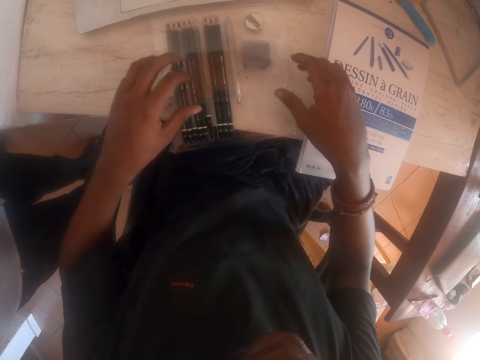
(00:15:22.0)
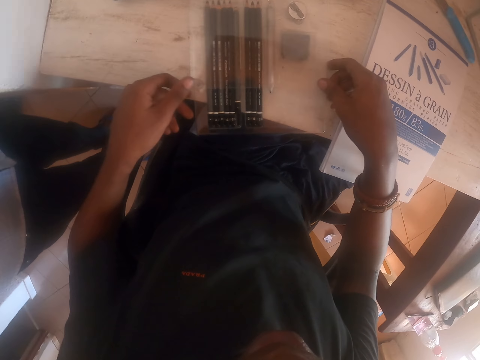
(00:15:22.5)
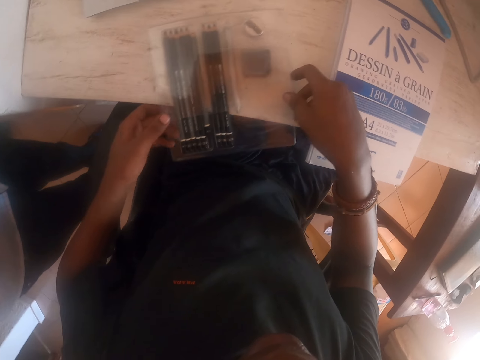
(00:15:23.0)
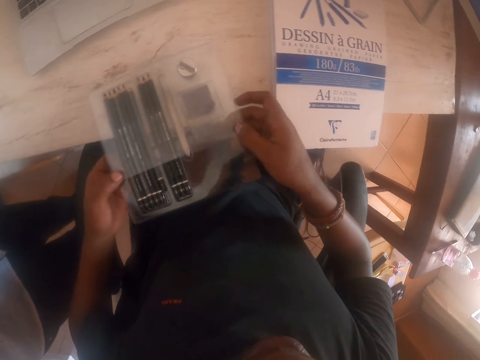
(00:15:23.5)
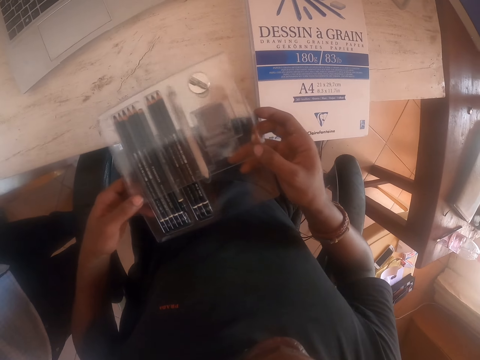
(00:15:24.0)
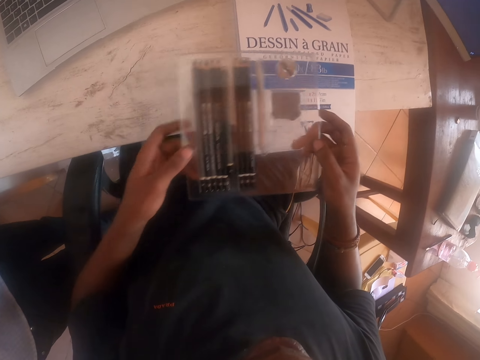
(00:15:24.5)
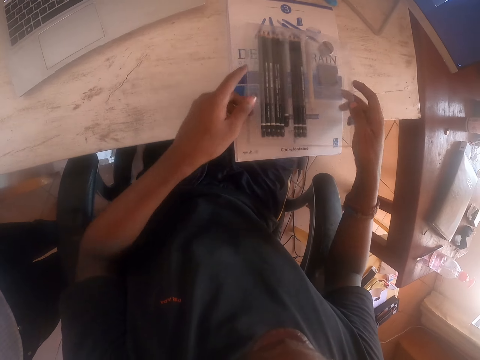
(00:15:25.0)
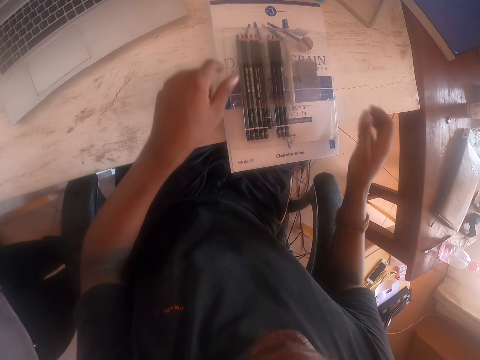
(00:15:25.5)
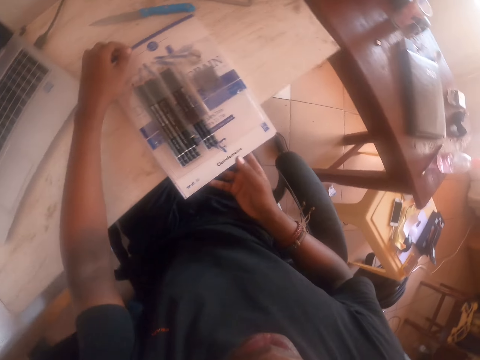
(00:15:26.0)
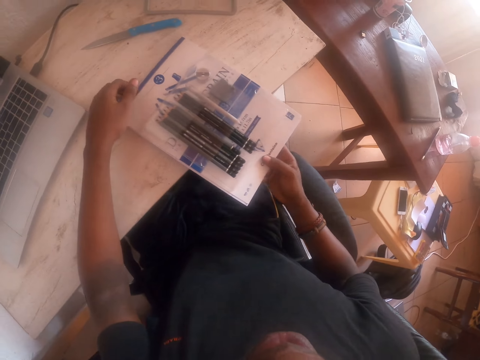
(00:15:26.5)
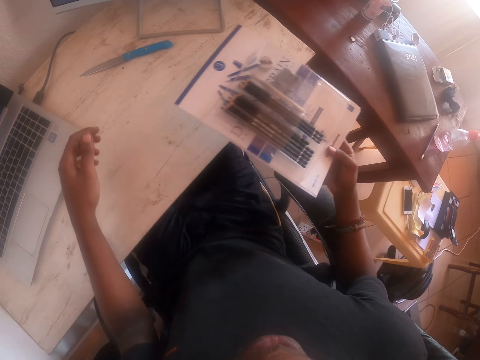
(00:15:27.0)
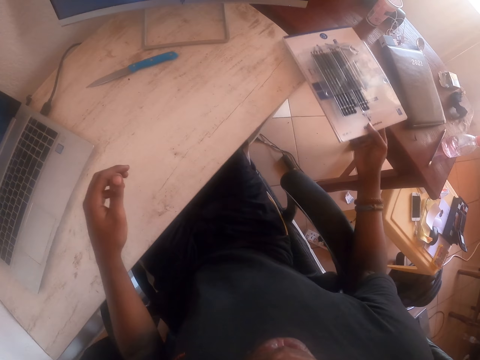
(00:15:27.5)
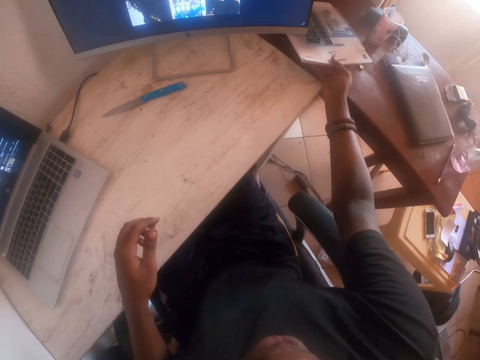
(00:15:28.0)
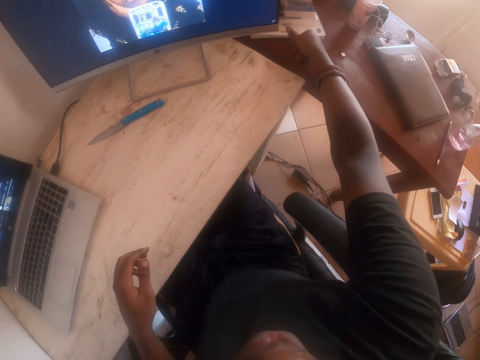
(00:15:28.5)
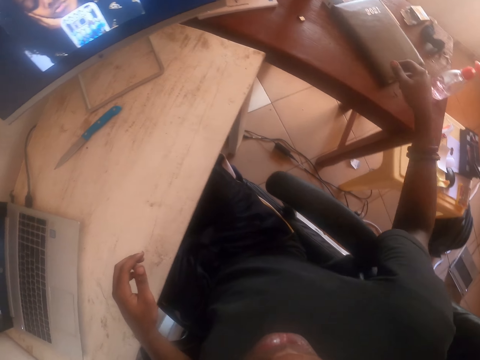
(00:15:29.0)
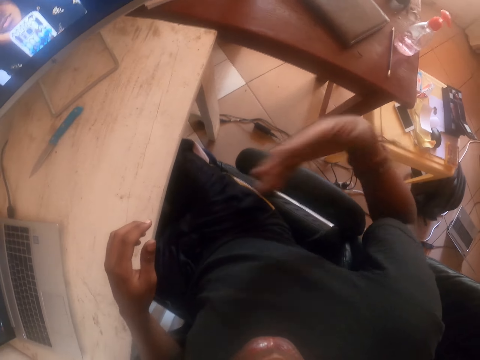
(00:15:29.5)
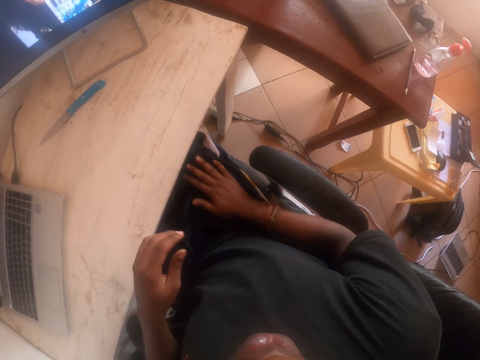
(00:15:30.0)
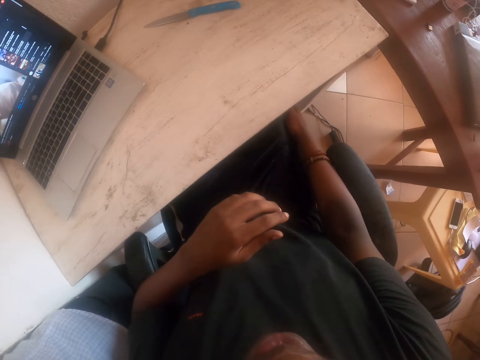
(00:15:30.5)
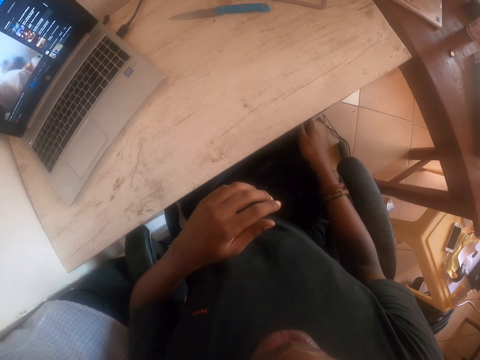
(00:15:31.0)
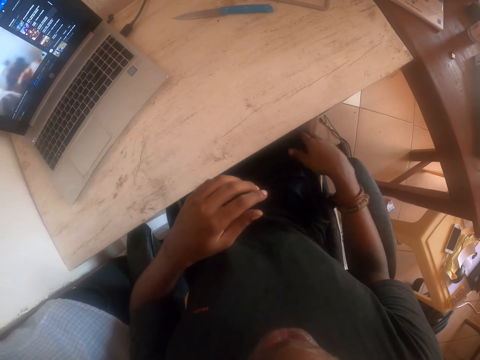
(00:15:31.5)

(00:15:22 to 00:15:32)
The camera wearer touches a pencil case. They lift the pencil case from the table. They put the pencil case on a drawing book. They pick the drawing book on the table. They put the drawing book on another table. They shake the hand. They rub the hand on the clothes.
